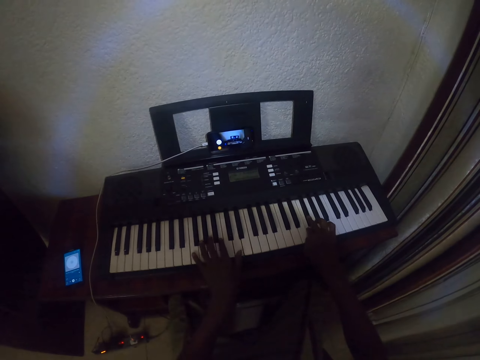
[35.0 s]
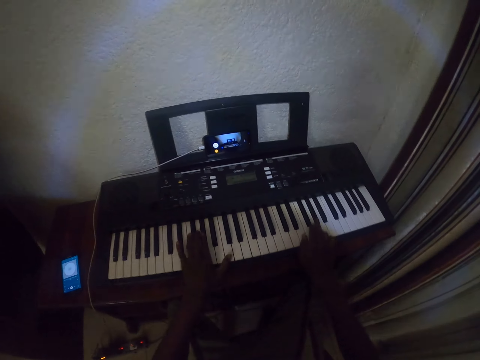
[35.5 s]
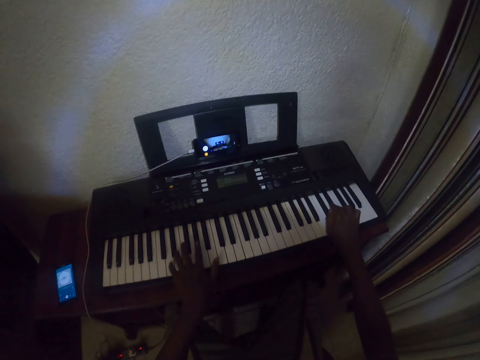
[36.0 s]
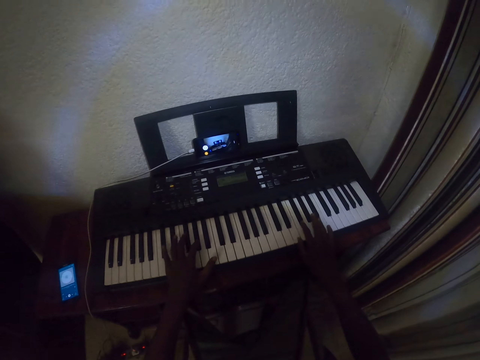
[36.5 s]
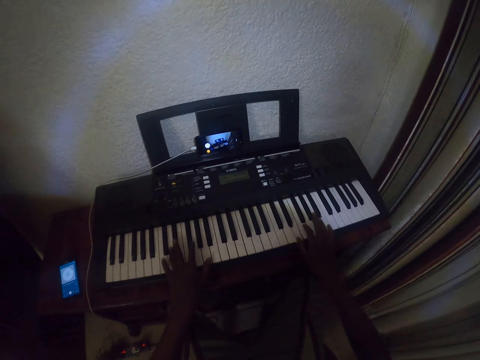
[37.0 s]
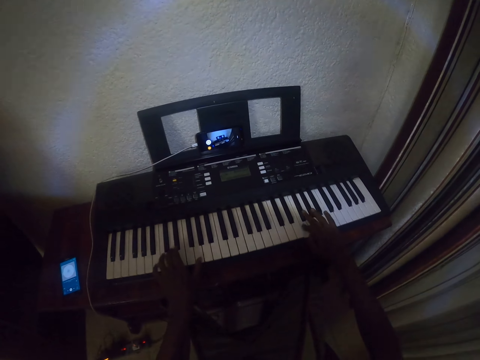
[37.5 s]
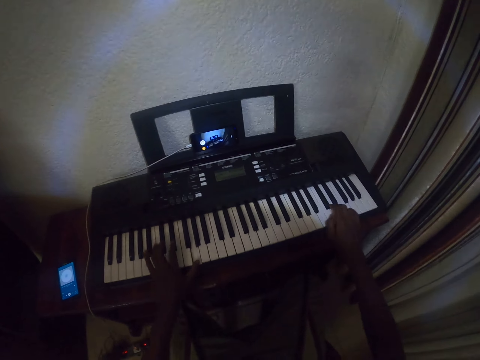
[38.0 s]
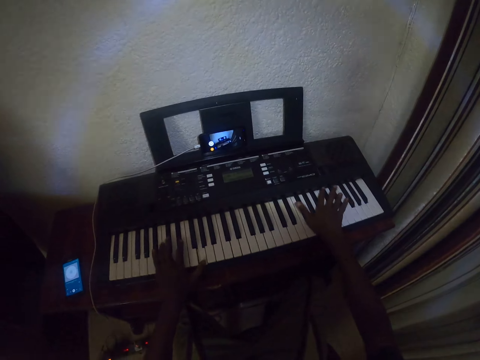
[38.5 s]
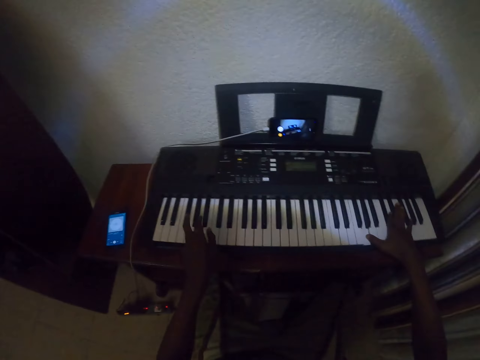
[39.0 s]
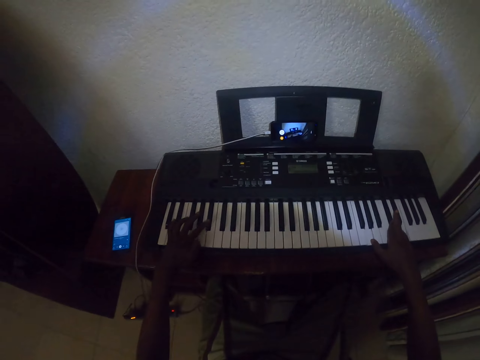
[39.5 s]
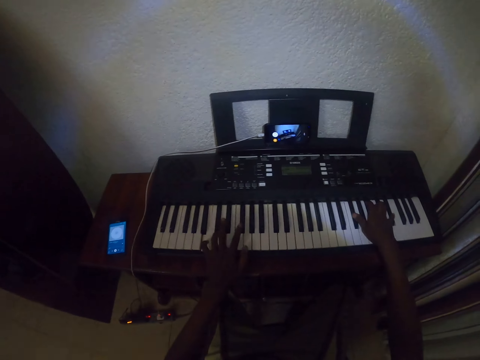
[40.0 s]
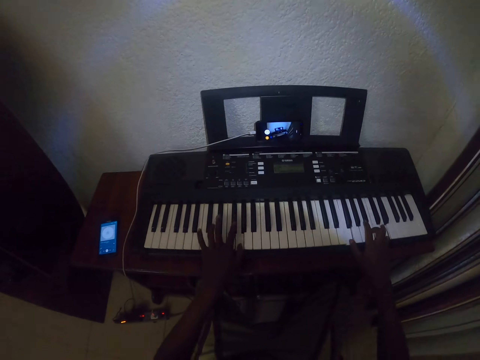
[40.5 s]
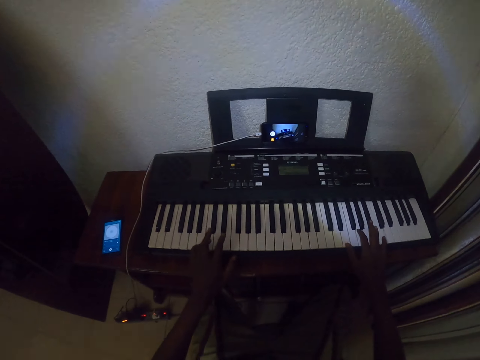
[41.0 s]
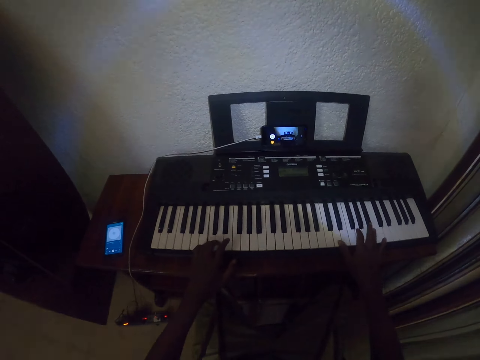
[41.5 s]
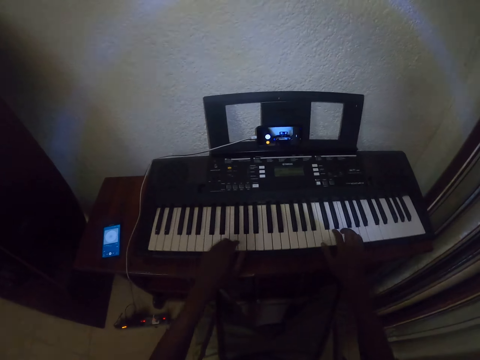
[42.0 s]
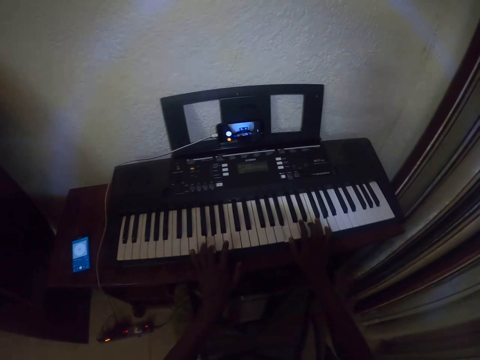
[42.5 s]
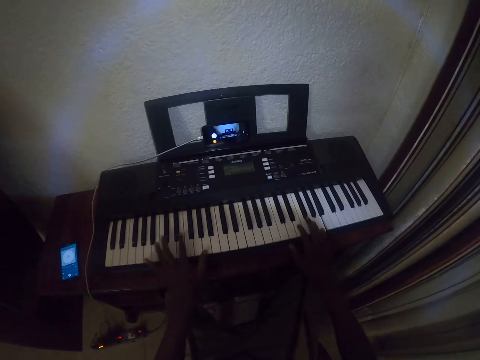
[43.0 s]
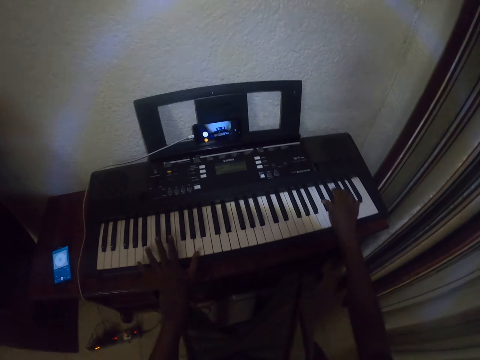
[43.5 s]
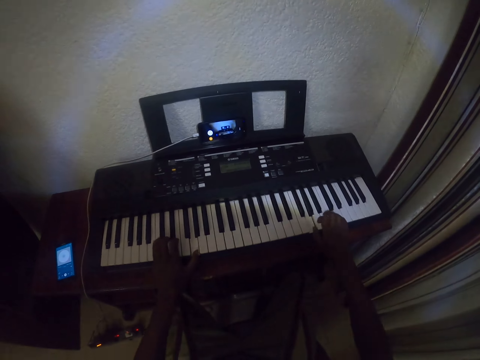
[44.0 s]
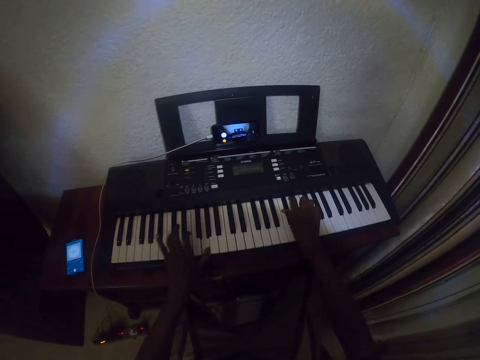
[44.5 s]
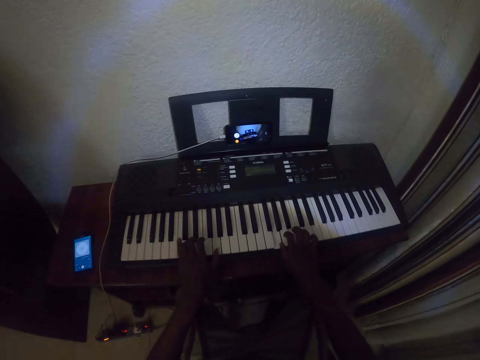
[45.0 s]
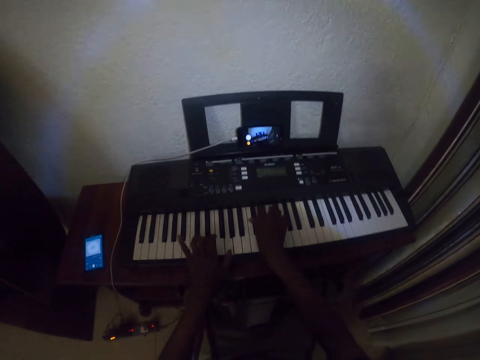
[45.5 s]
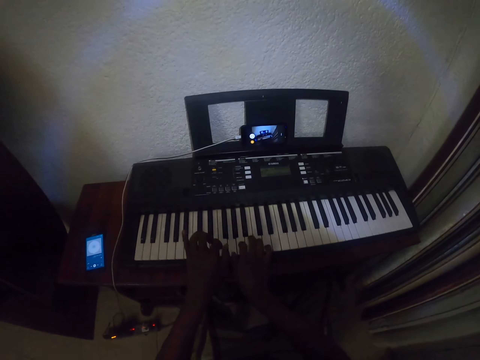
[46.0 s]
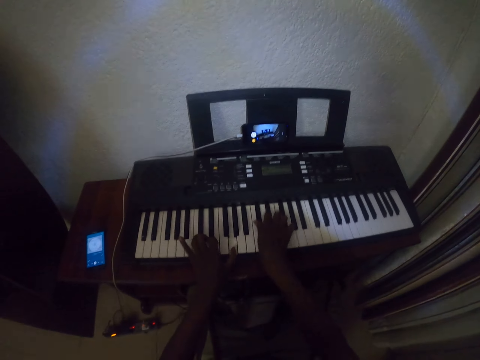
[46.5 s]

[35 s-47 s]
The camera wearer plays the piano with both hands. They play the piano repeatedly.

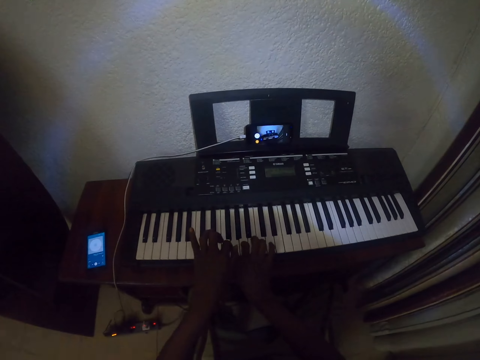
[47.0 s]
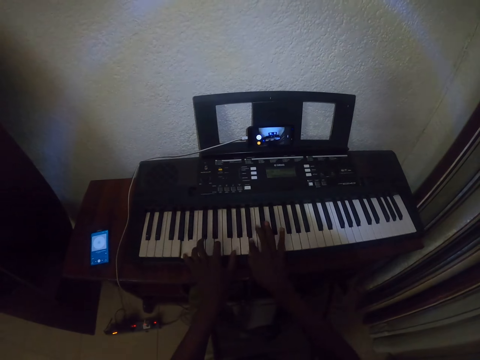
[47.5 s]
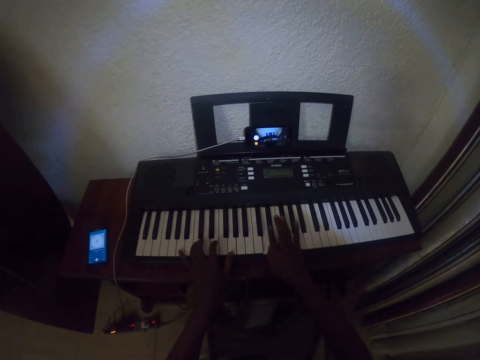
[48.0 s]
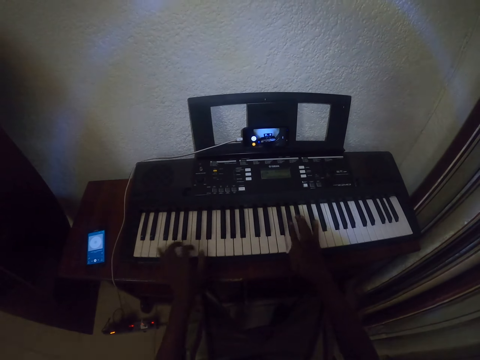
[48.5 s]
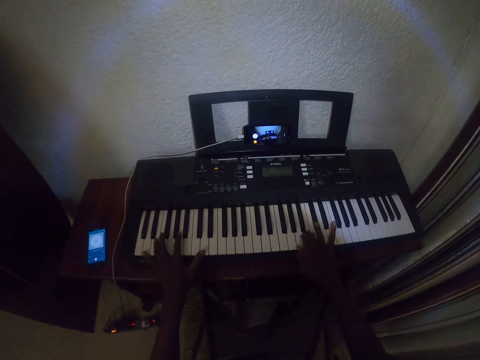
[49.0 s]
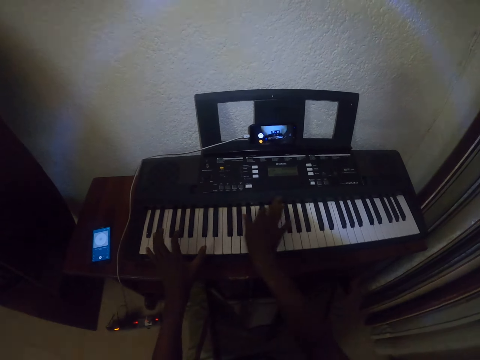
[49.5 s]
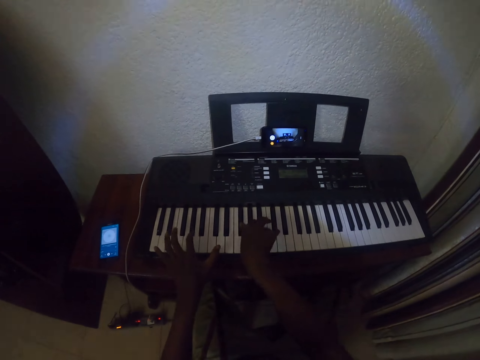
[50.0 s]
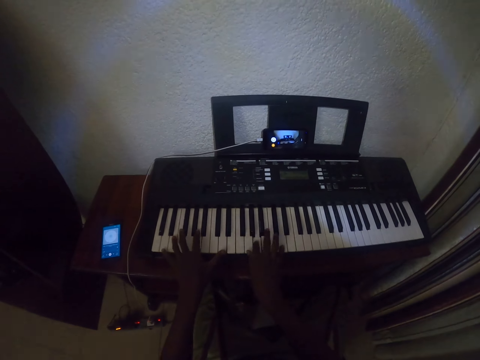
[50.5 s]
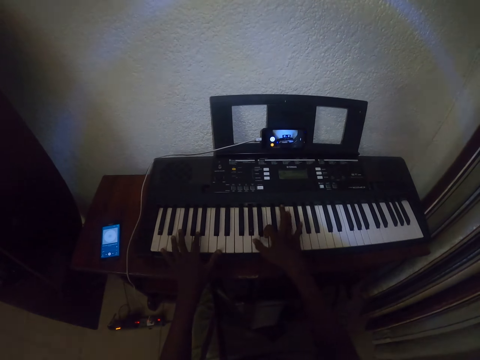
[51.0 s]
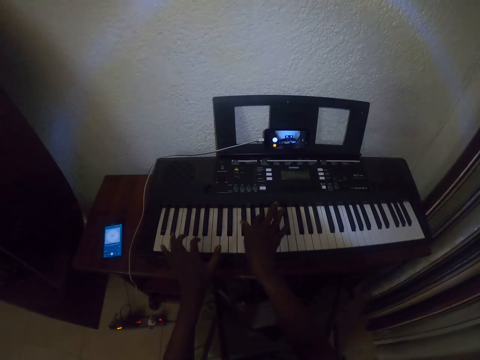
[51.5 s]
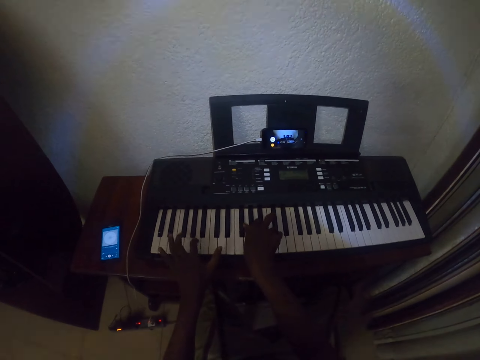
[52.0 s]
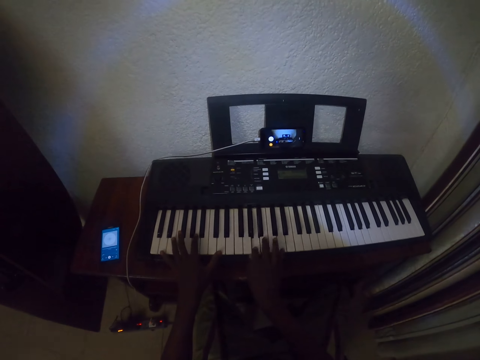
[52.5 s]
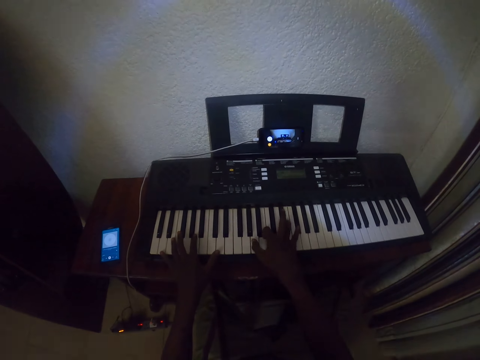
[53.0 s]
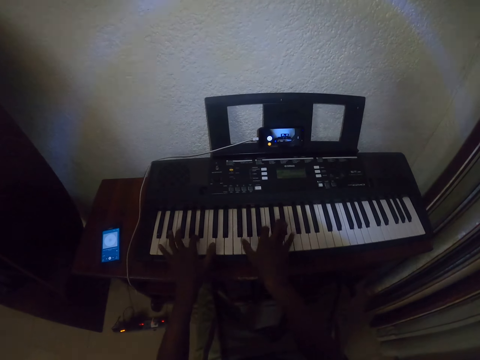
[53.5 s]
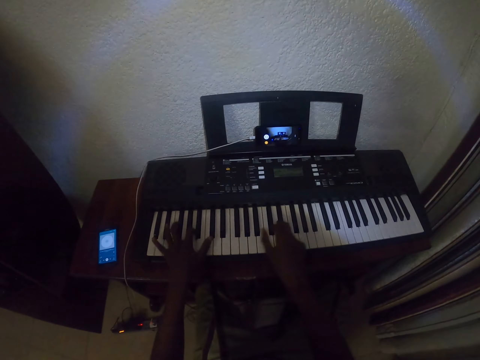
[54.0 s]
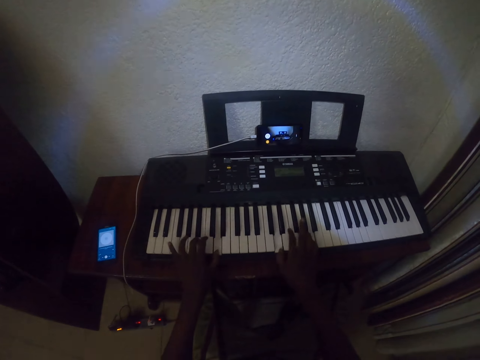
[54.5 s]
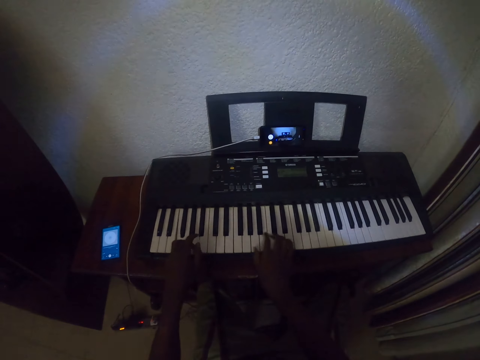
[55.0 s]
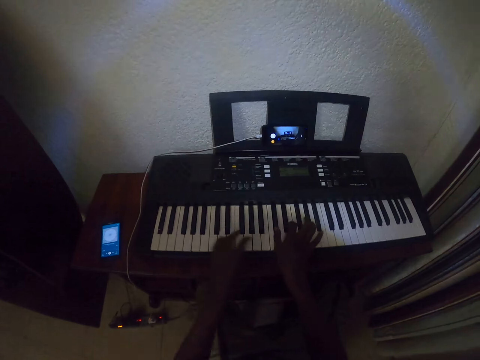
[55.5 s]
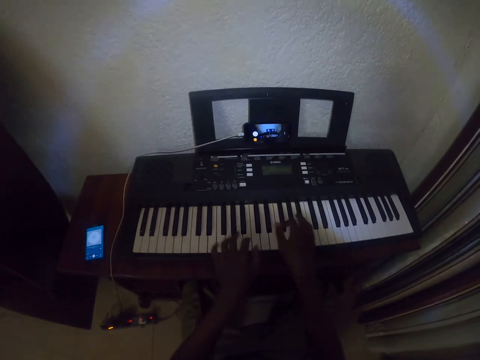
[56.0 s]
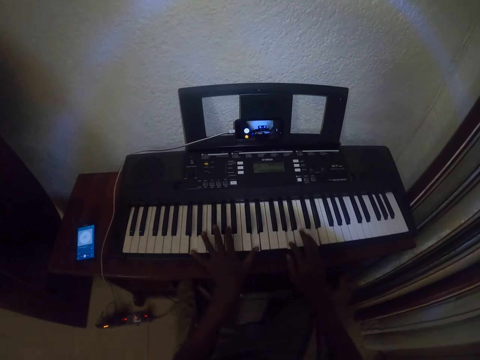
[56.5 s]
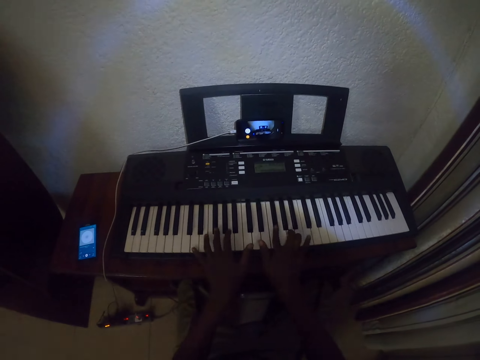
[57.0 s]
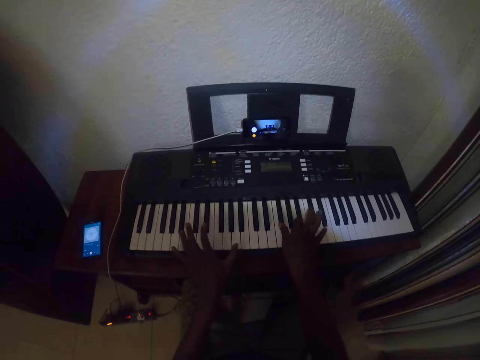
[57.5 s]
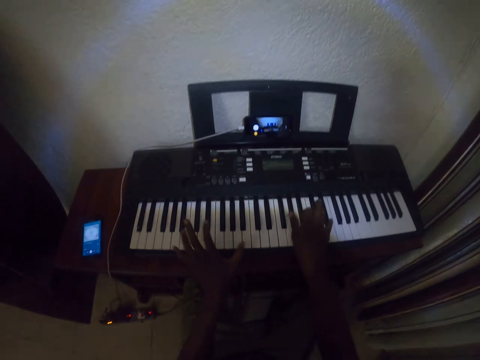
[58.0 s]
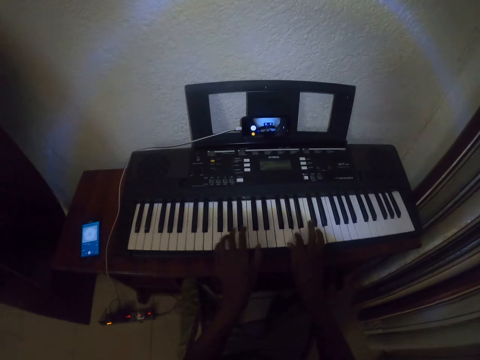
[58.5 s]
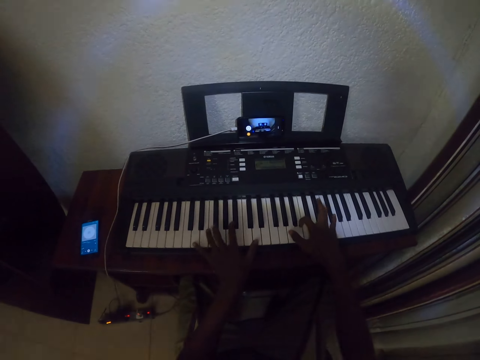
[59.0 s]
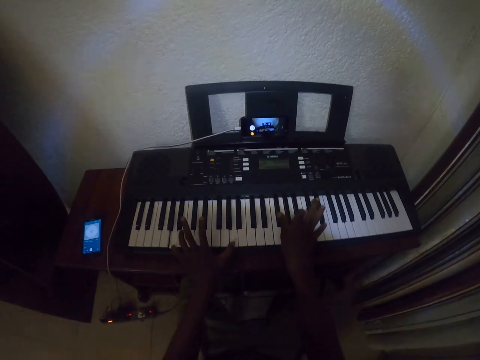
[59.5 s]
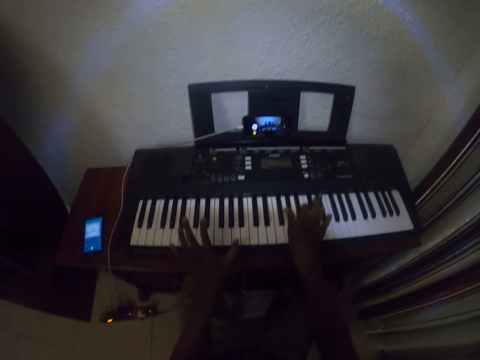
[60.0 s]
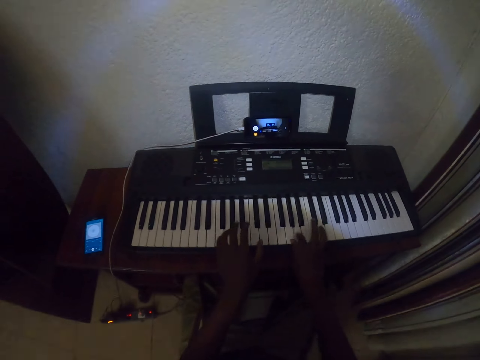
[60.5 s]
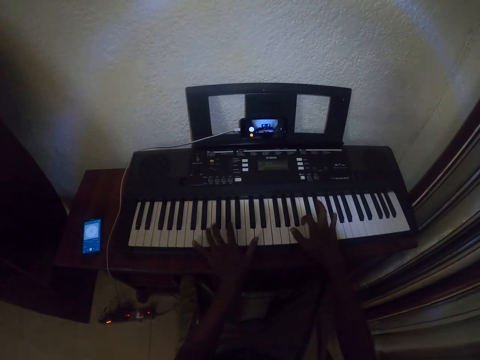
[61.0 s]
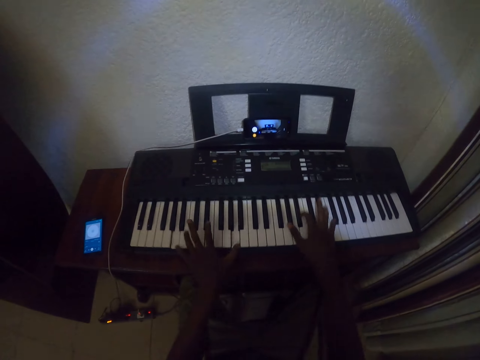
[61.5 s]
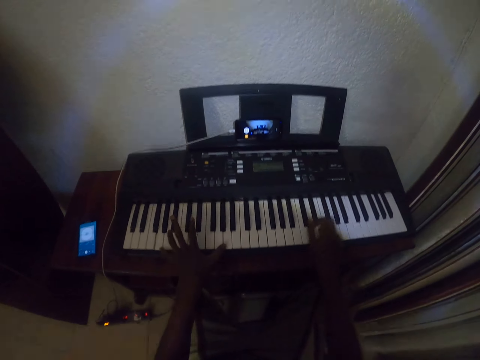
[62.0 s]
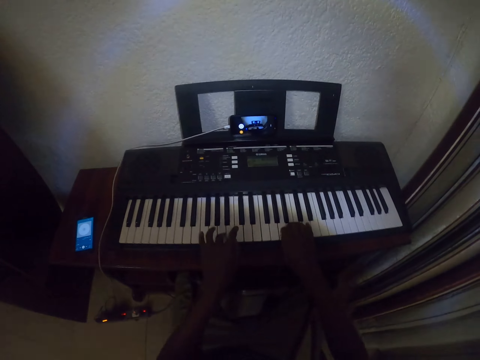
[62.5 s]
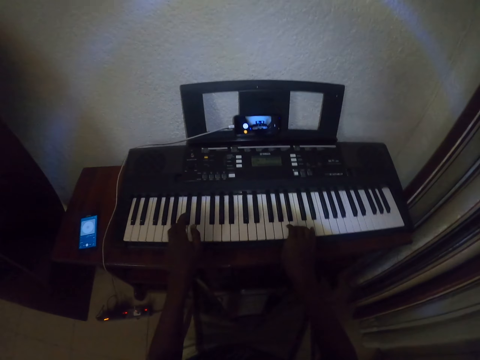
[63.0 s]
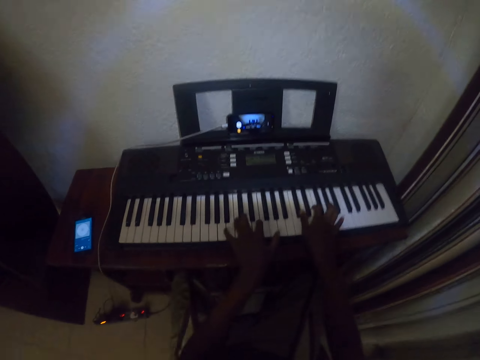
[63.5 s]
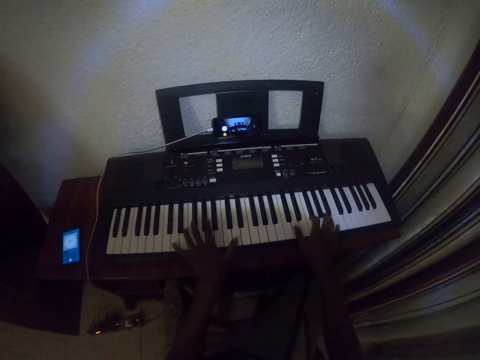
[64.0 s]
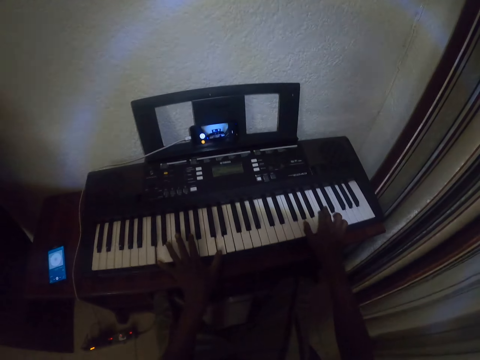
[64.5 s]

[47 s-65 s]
The camera wearer plays the piano with both hands. They play the piano repeatedly.
